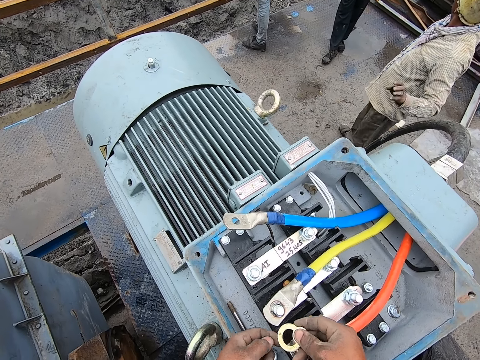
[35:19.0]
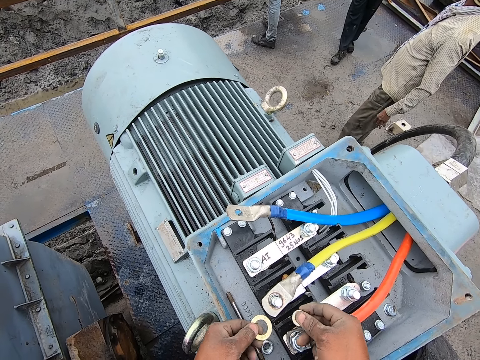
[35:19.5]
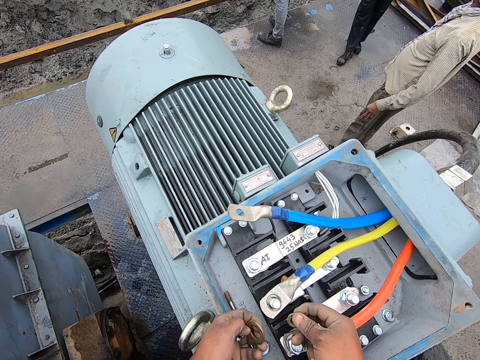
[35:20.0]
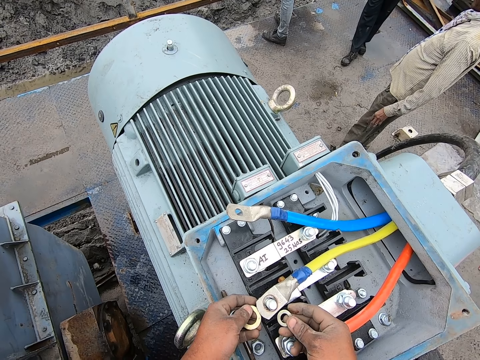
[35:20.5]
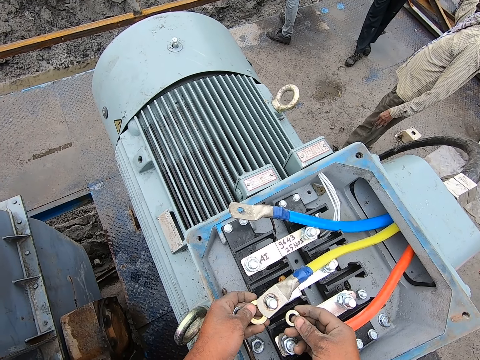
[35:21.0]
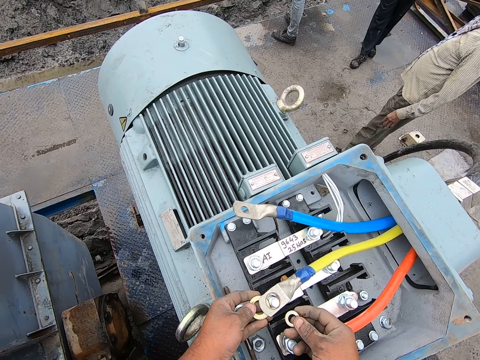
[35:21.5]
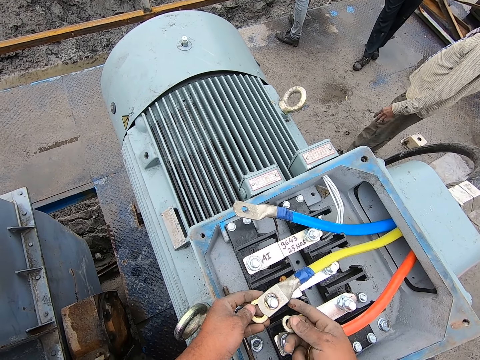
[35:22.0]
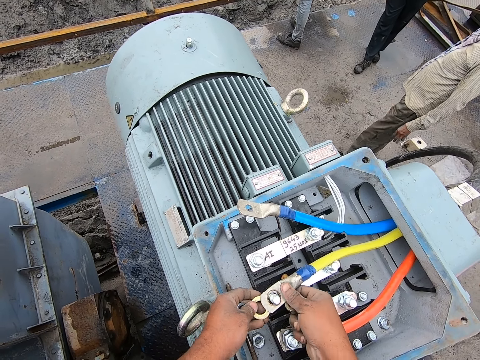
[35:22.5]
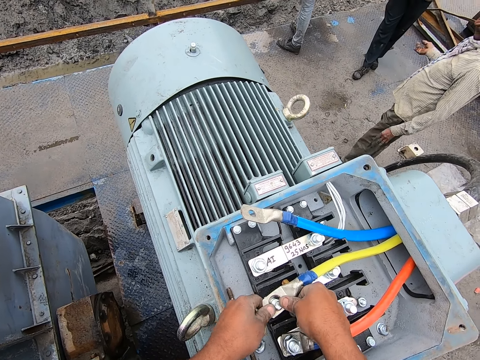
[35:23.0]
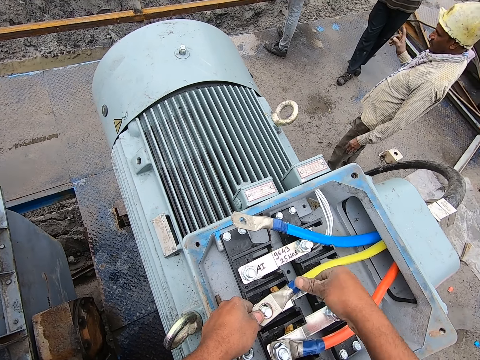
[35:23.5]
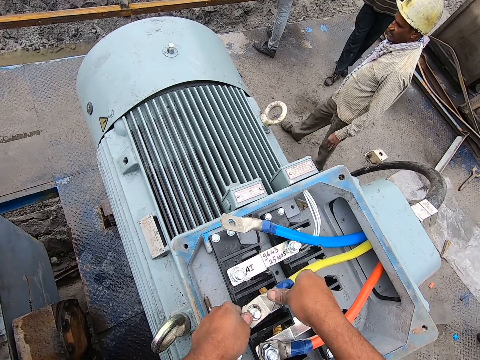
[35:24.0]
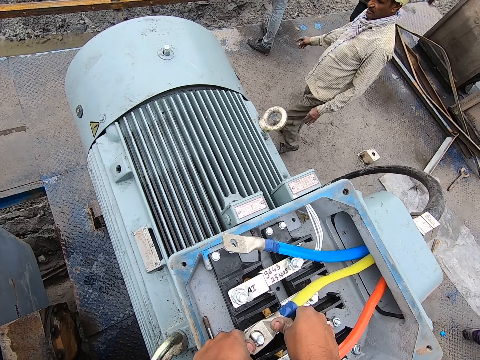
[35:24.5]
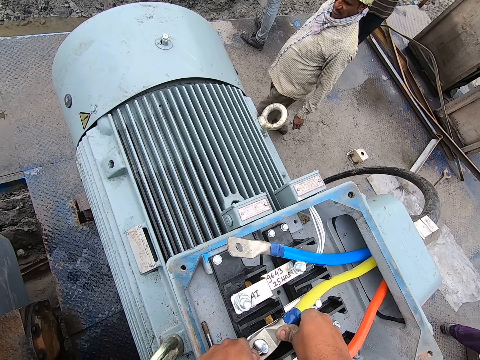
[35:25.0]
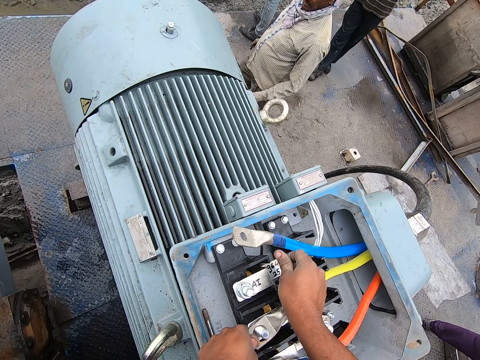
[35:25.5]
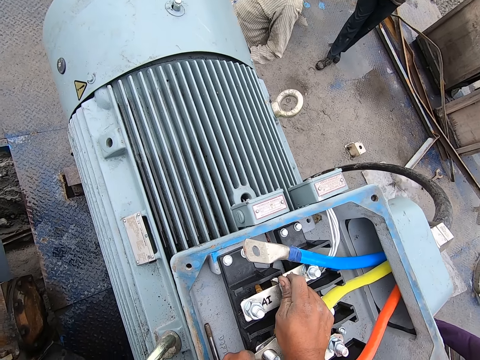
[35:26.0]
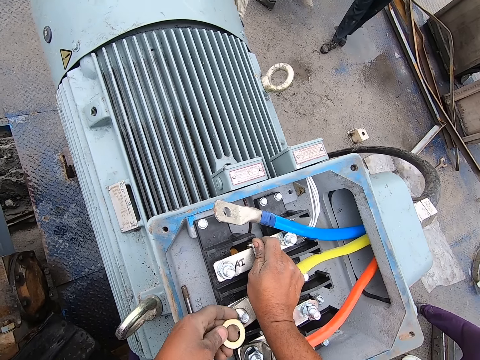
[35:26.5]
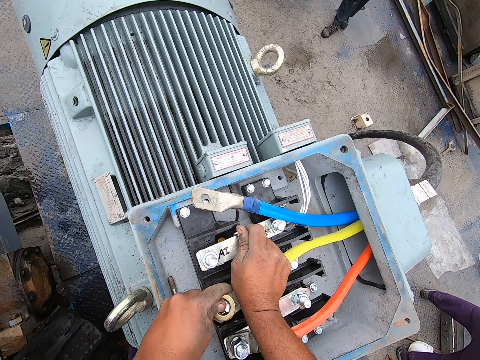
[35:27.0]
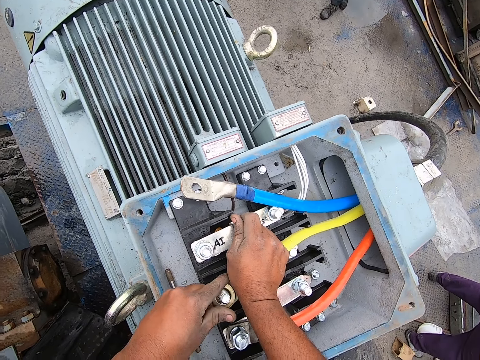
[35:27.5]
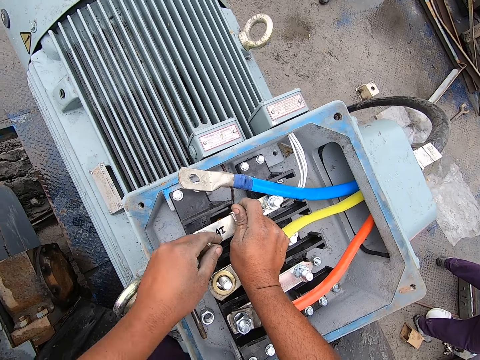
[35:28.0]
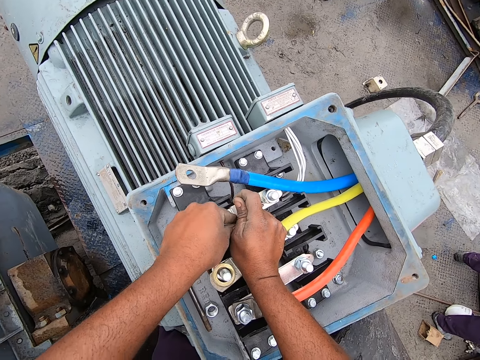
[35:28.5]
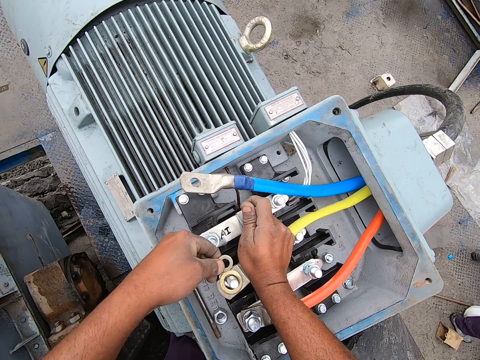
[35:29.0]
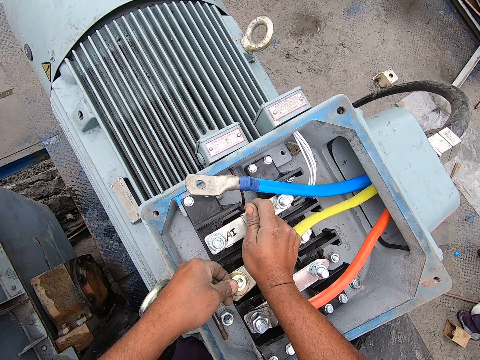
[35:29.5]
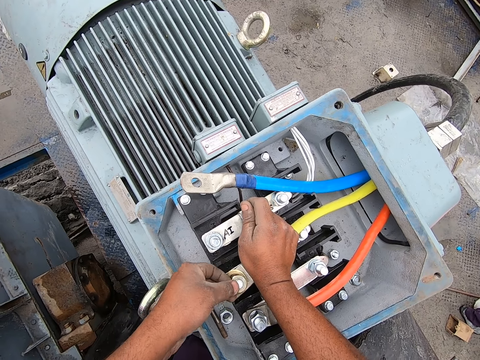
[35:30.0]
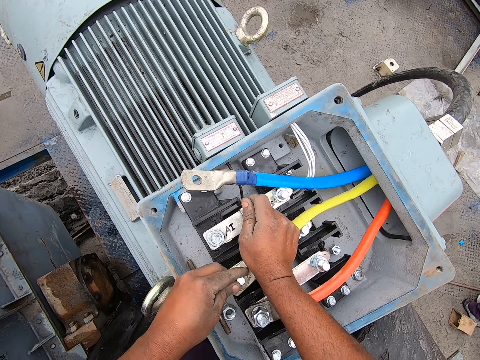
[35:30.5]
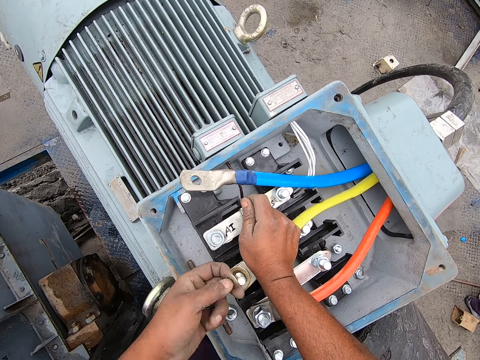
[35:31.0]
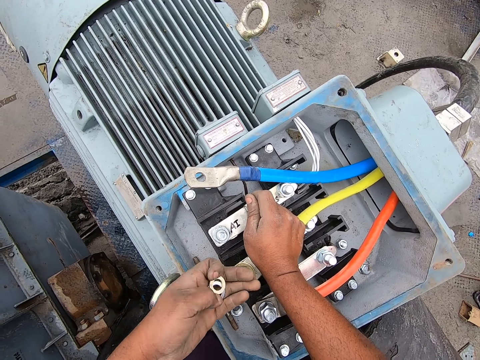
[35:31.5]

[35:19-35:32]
The camera wearer holds the rings with the right hand. They hold the rings with both hands. They place one of the rings near the bolt. They fix the bolt. They press the pipe with both hands. They place the ring on the bolt. They pick a ring with the left hand. They place the ring on the bolt.

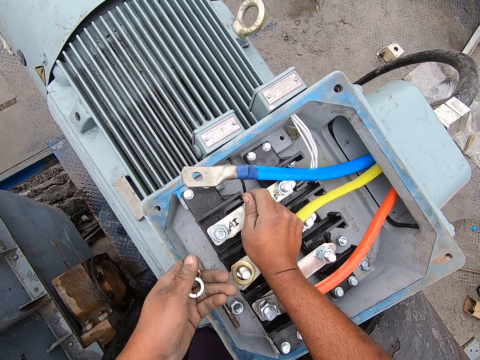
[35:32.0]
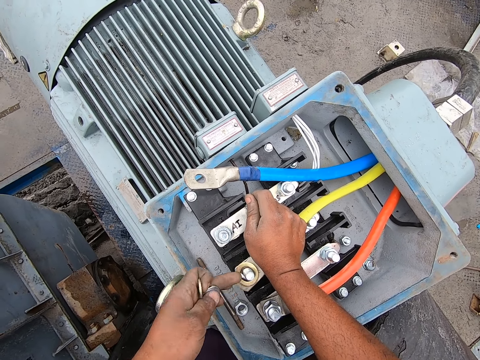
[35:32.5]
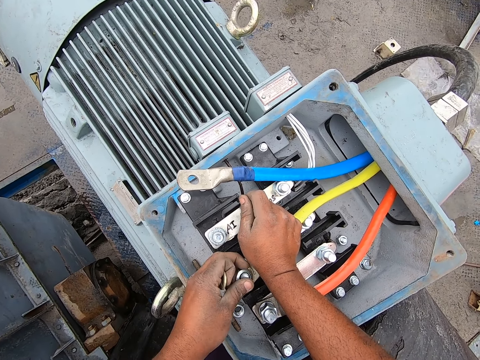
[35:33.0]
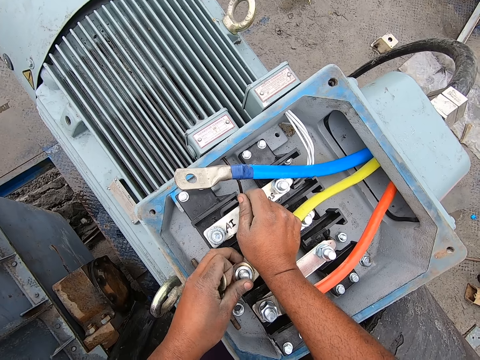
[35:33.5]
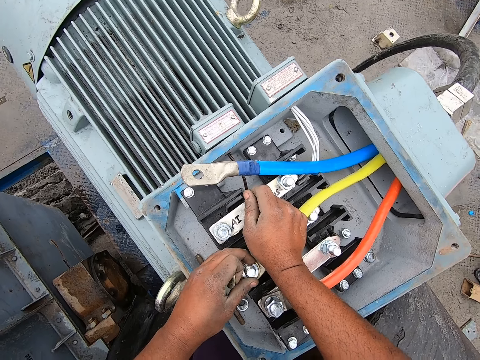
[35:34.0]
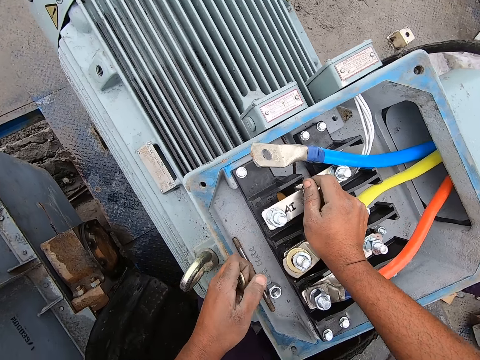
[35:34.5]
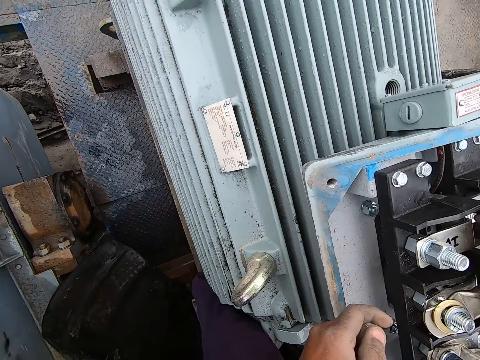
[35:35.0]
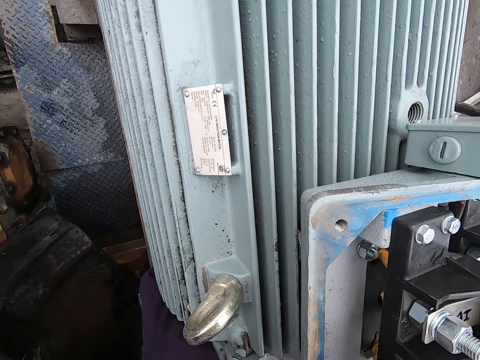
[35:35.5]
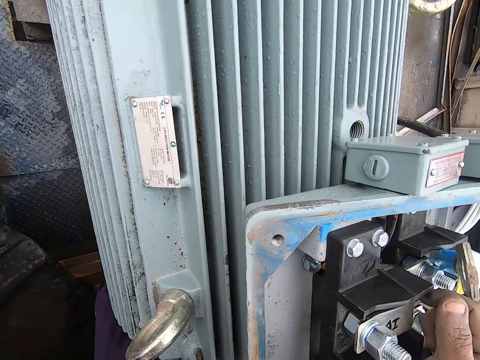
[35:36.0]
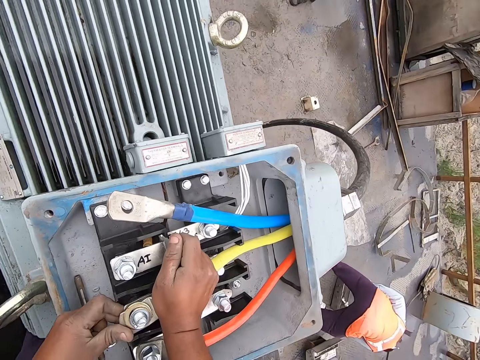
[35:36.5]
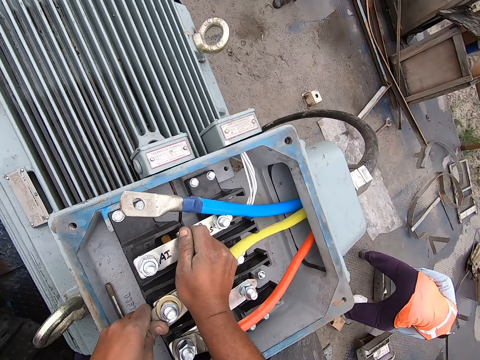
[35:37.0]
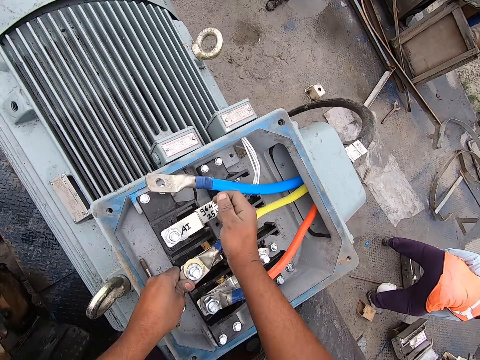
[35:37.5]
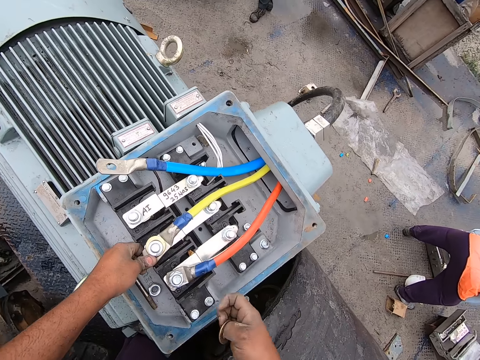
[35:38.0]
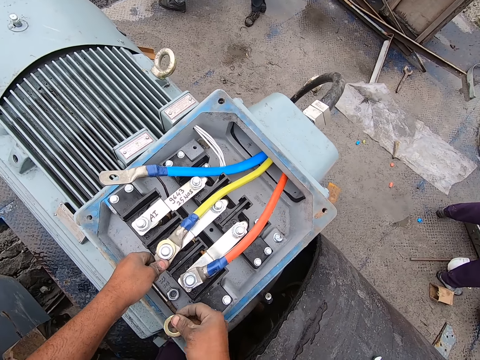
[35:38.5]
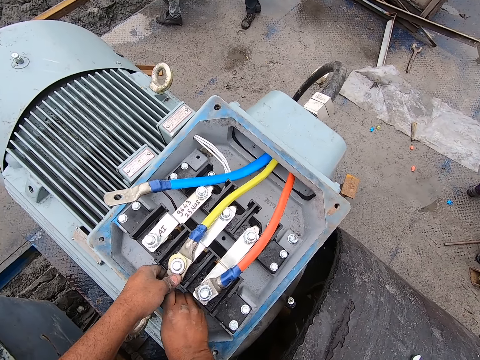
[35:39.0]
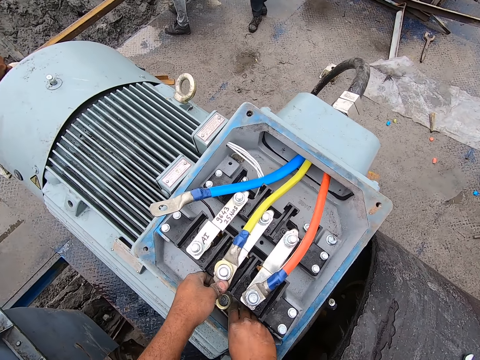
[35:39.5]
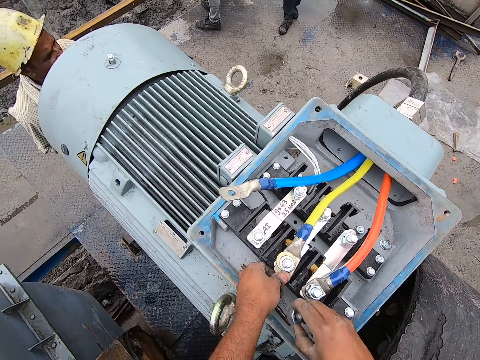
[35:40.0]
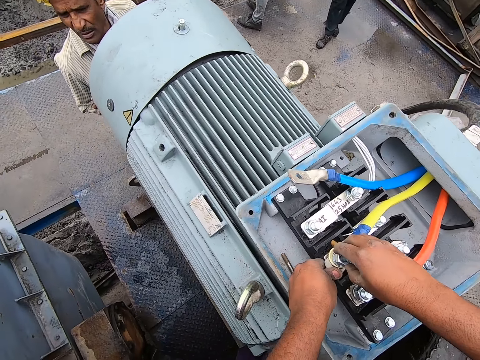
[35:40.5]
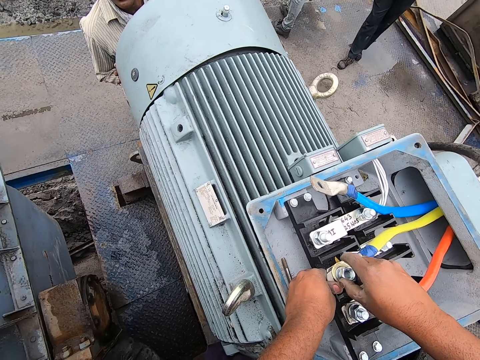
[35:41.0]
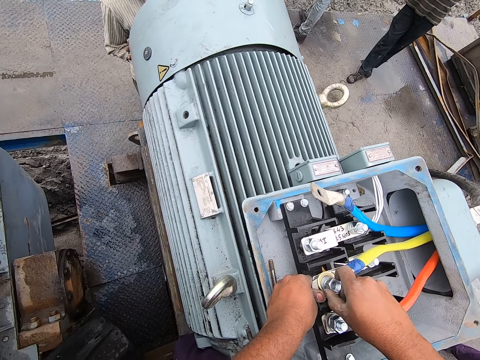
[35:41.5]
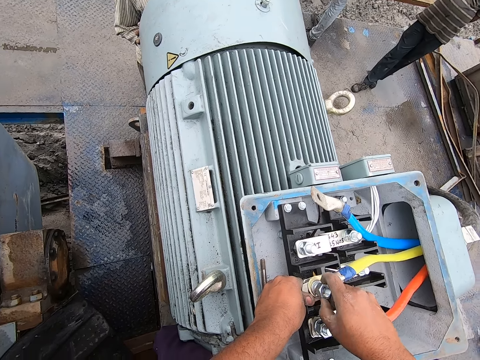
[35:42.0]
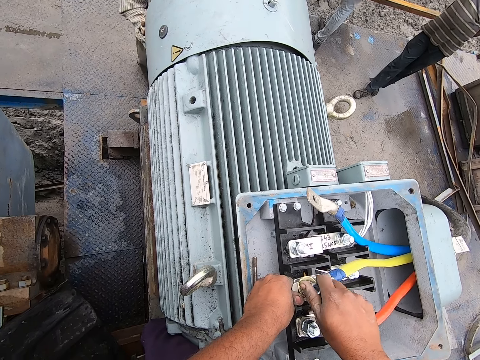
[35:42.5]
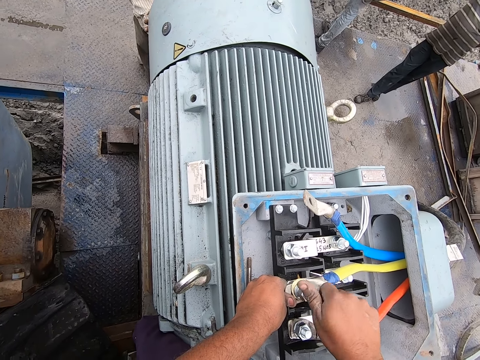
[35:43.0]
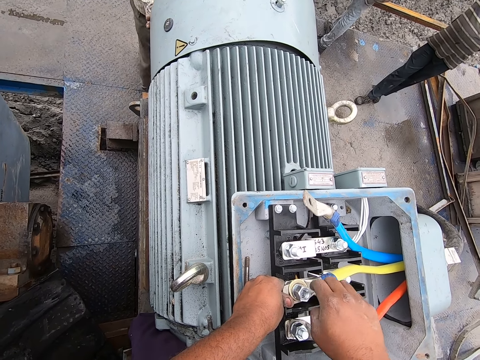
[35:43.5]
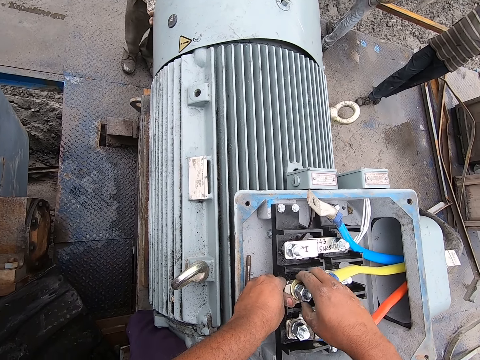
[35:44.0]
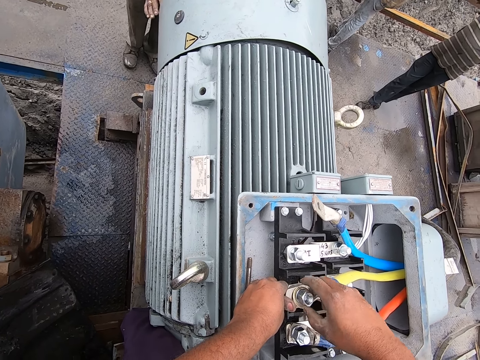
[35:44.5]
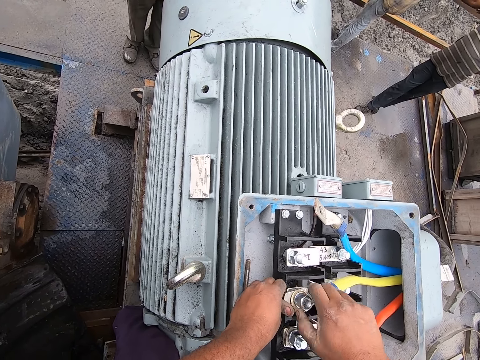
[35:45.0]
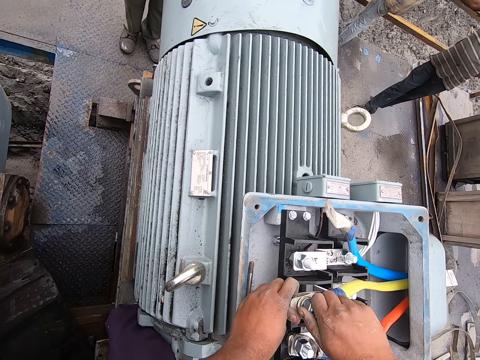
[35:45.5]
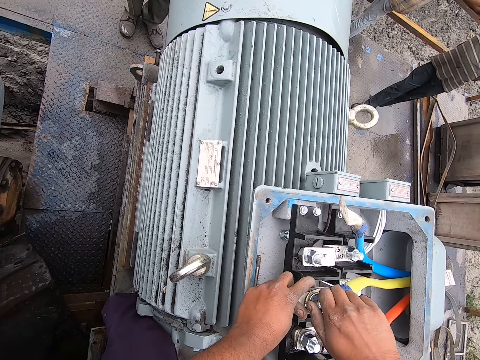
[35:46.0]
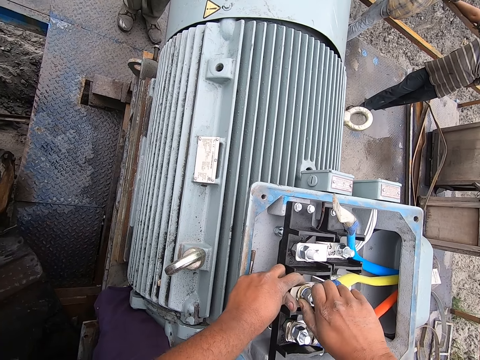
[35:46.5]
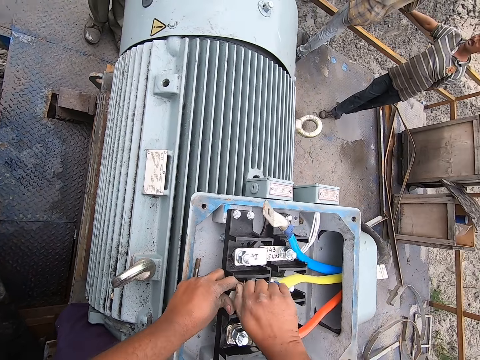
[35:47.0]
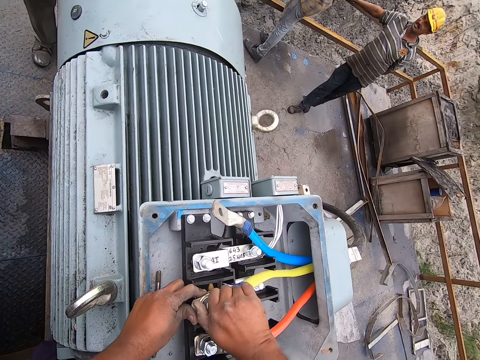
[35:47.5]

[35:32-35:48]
The camera wearer picks a ring with the left hand. They place the ring on the bolt. They look at the motor. They press the pipe with the left hand. They pick the bolt with the right hand. They turn the bolt with the right hand.
